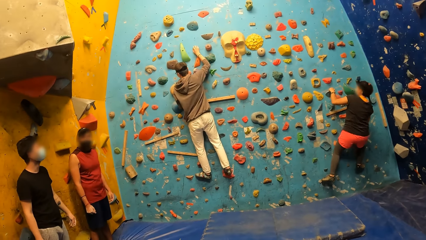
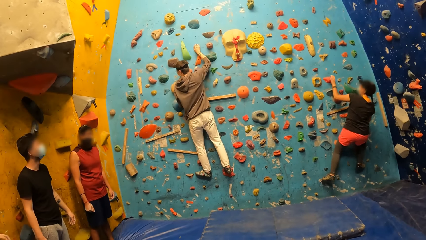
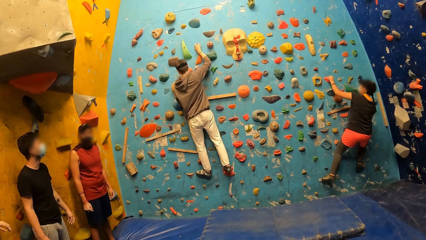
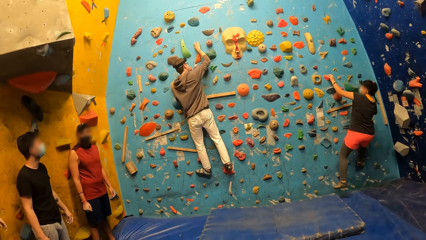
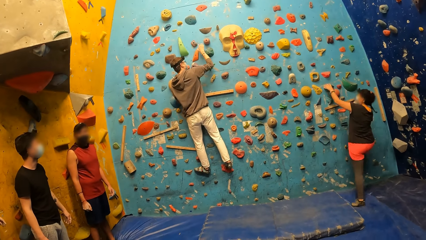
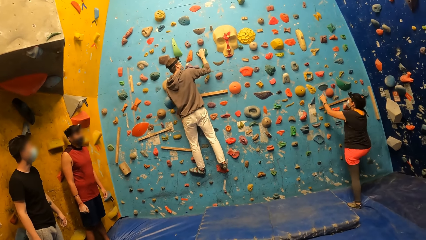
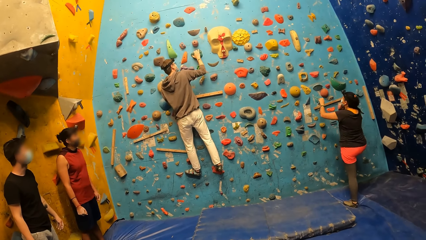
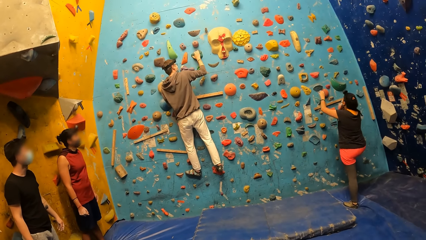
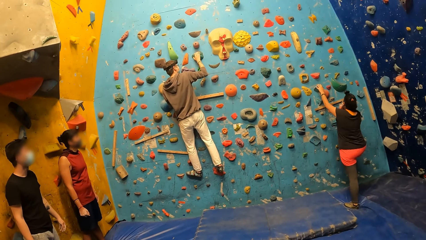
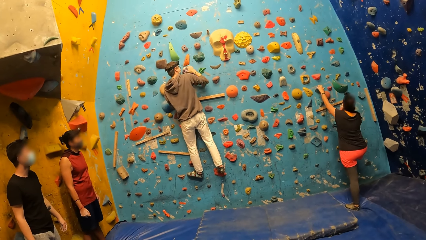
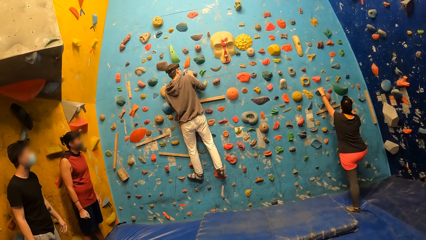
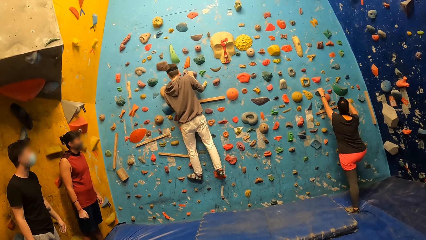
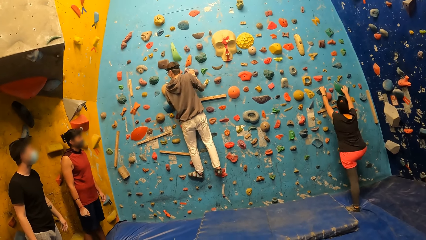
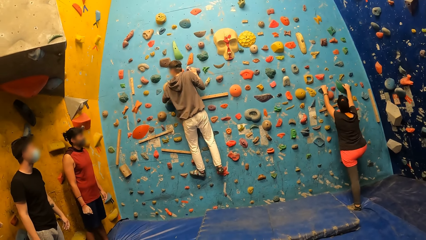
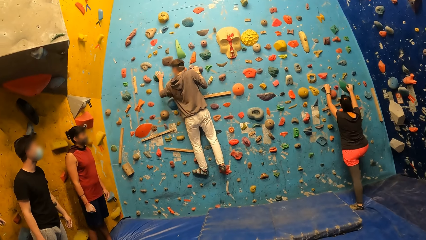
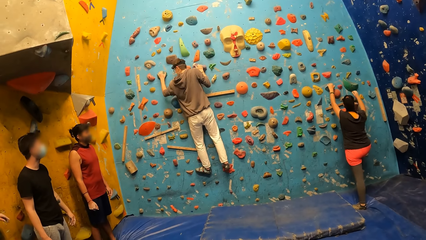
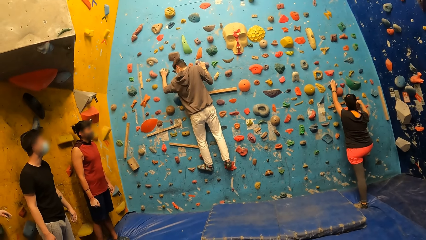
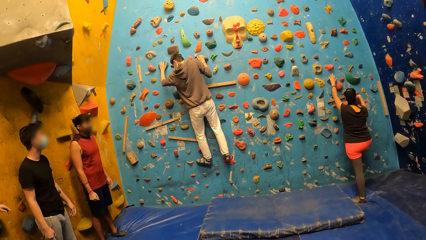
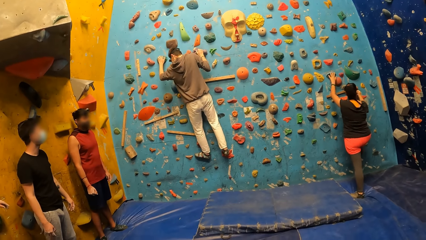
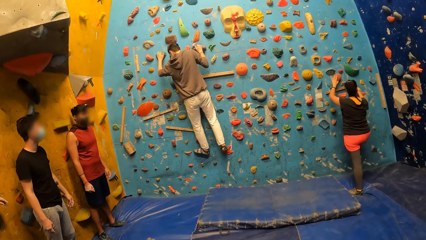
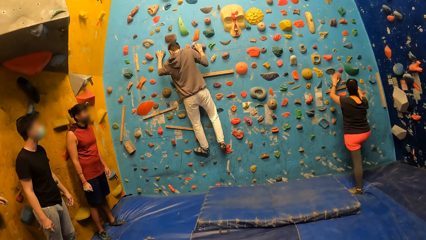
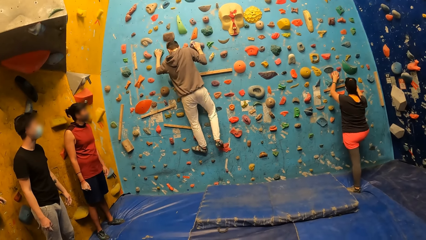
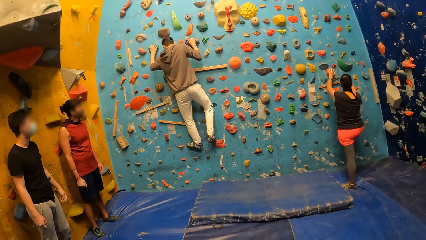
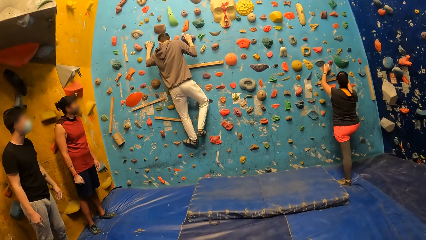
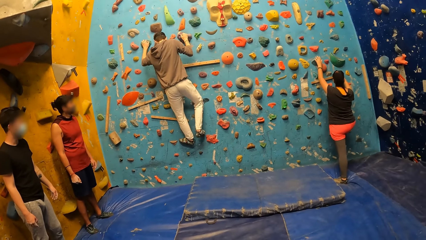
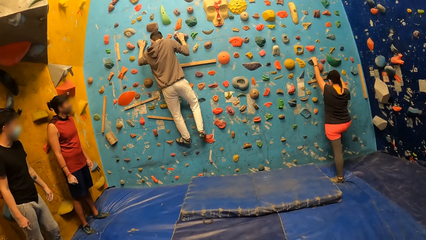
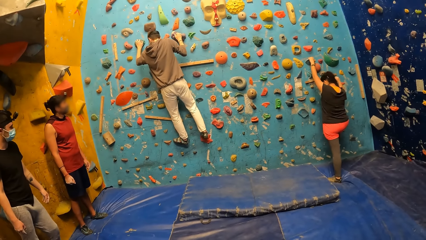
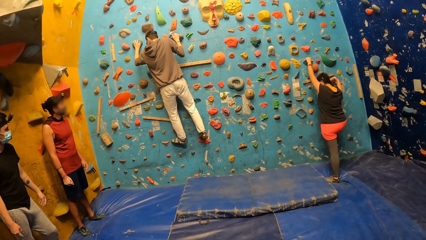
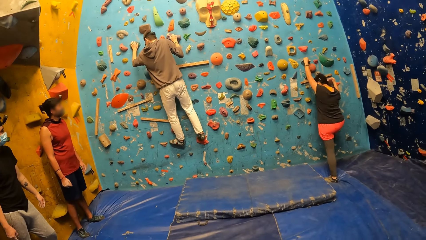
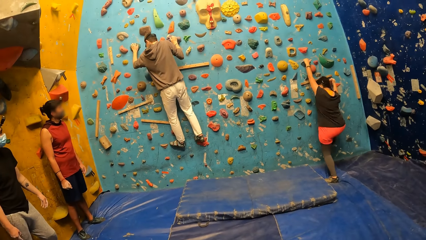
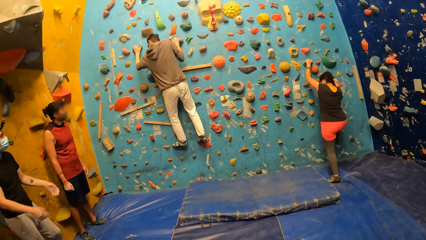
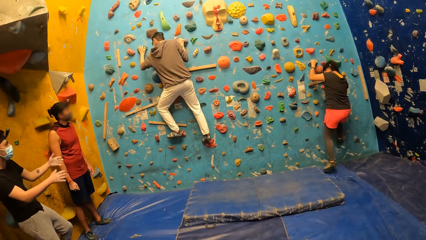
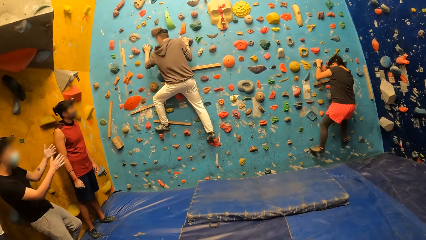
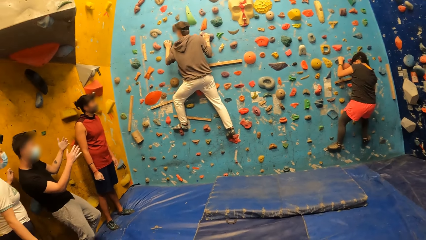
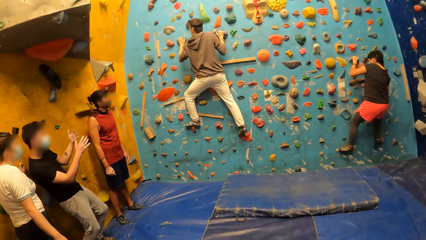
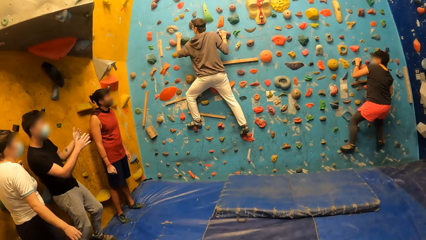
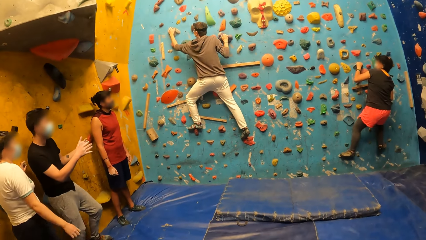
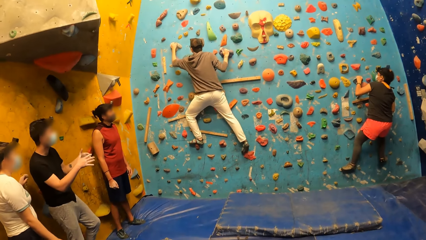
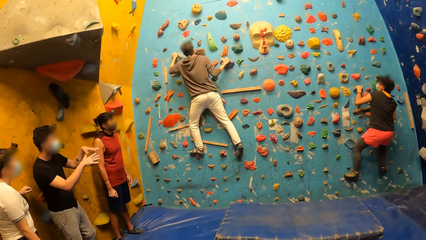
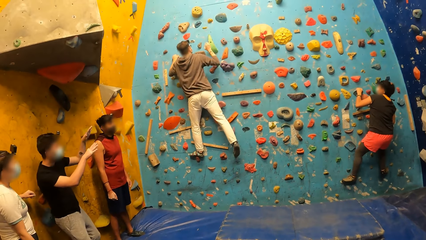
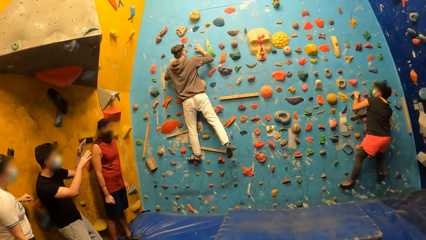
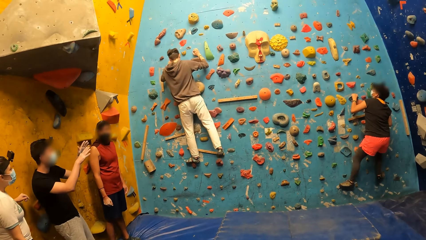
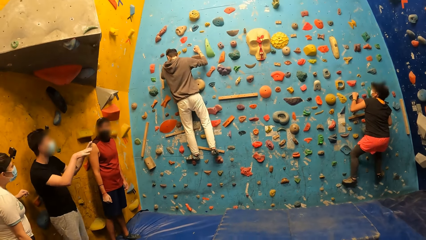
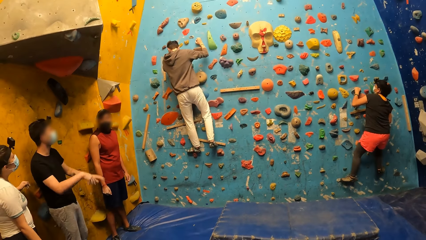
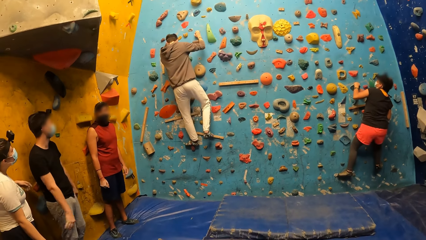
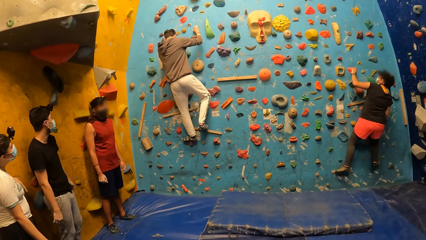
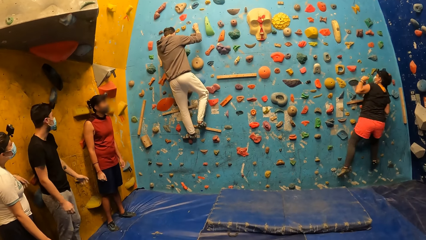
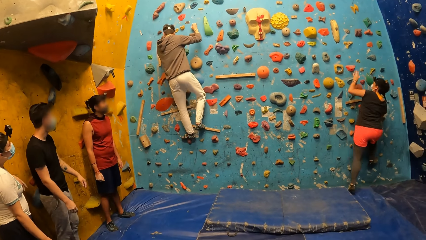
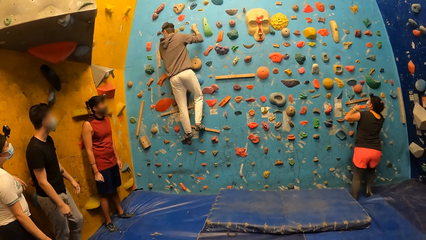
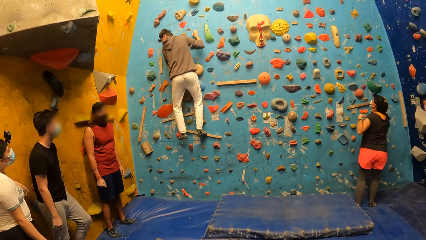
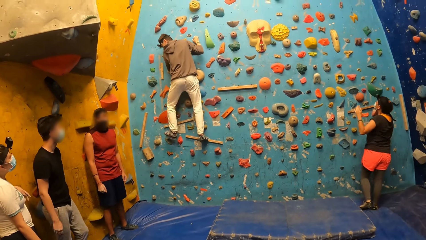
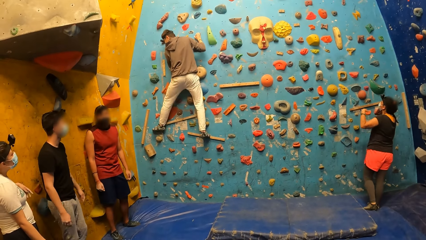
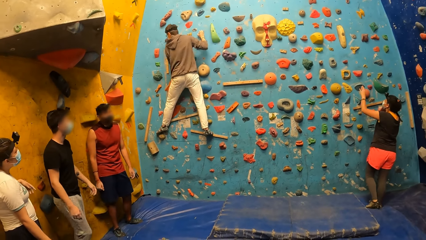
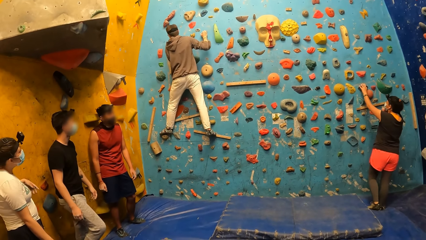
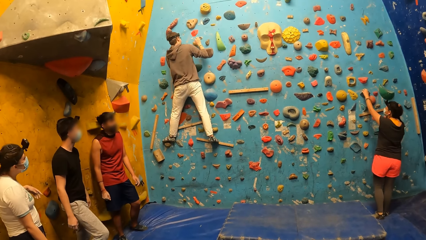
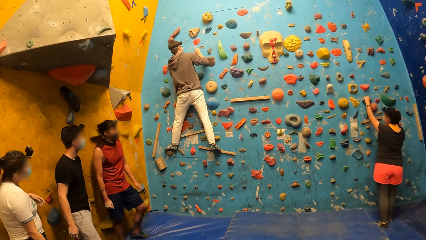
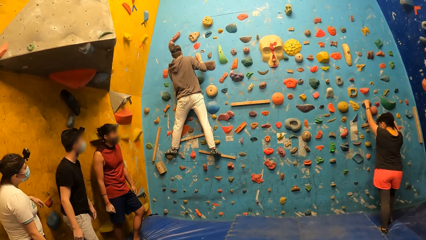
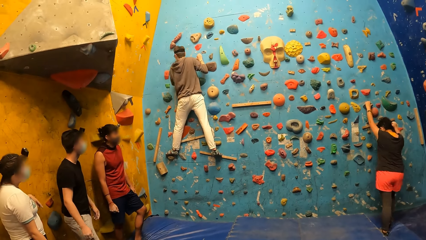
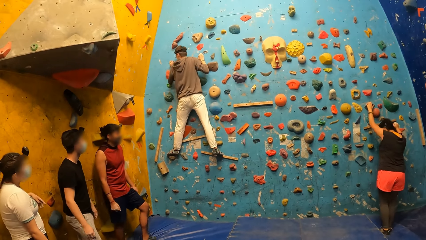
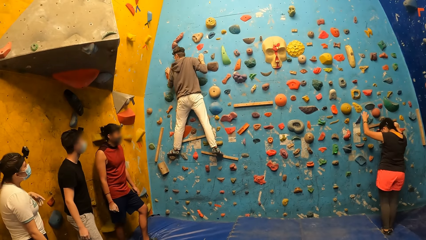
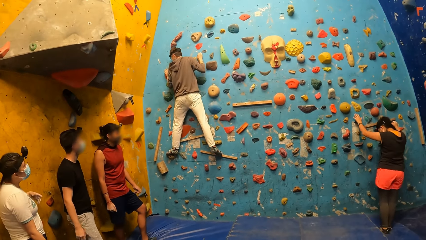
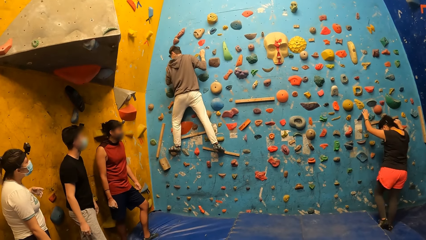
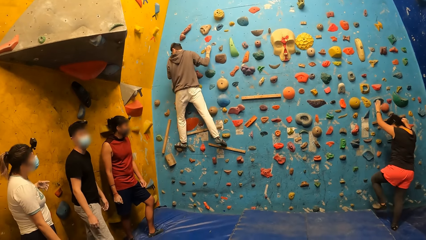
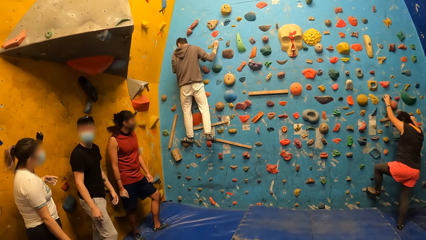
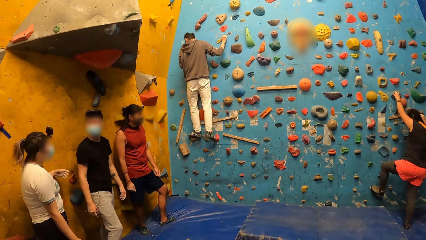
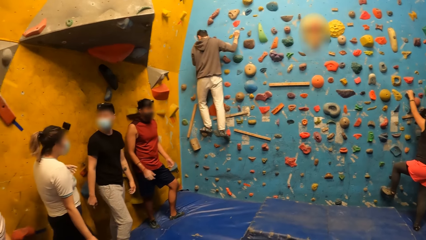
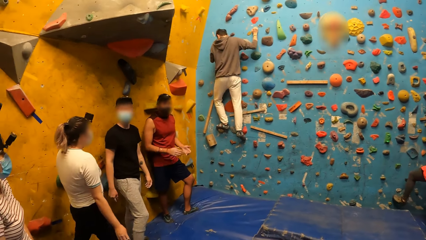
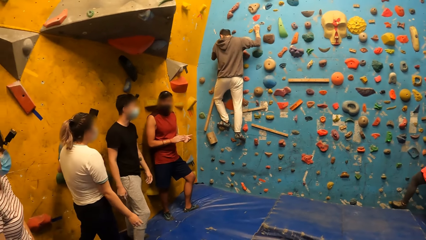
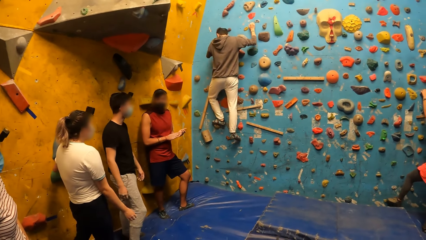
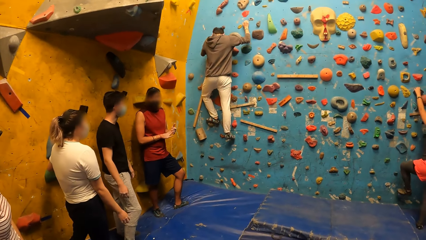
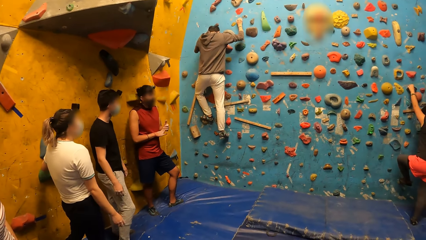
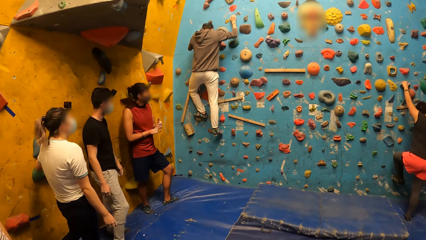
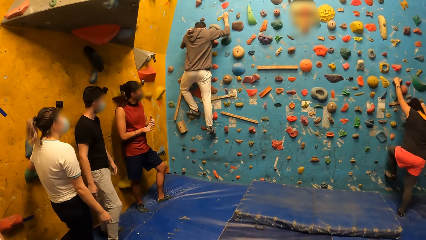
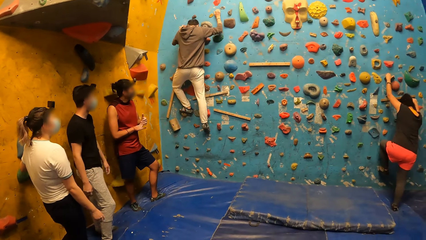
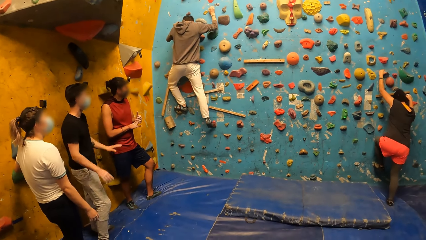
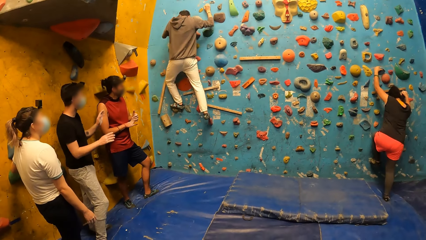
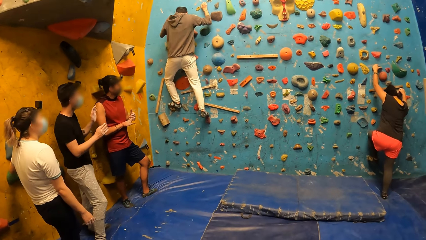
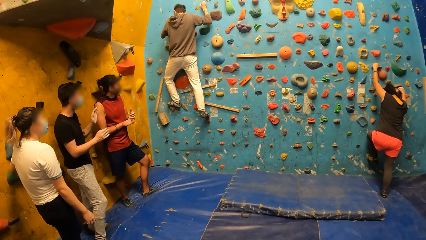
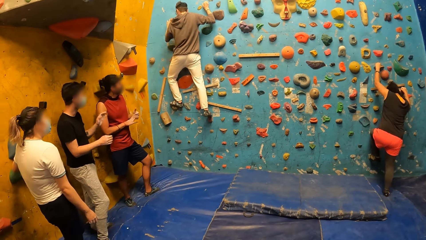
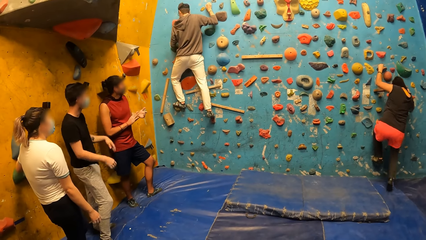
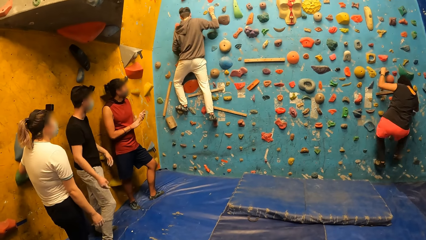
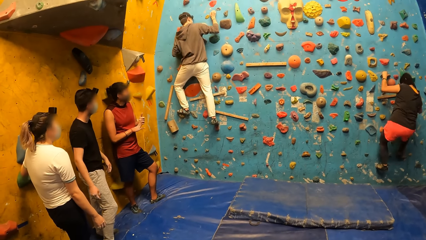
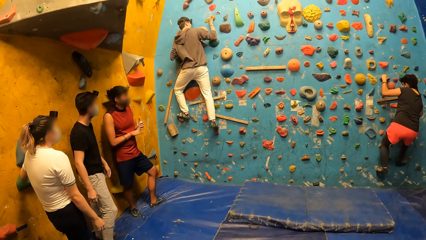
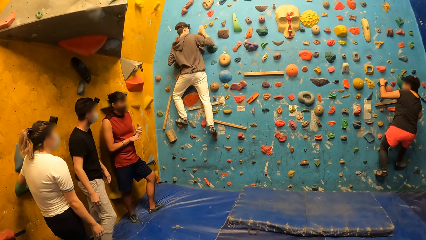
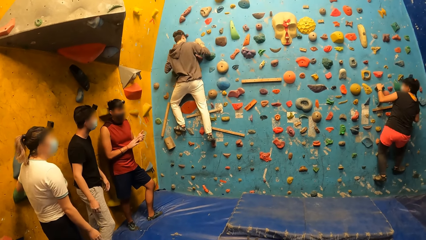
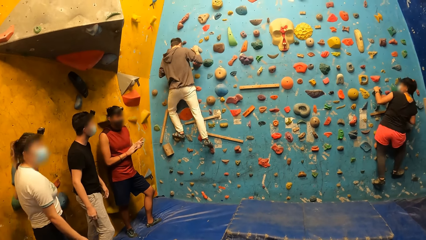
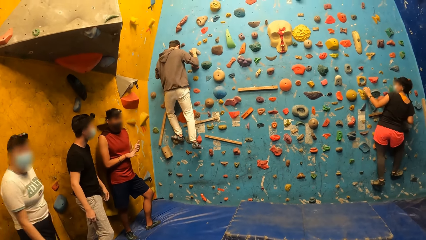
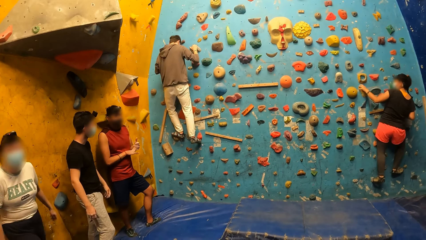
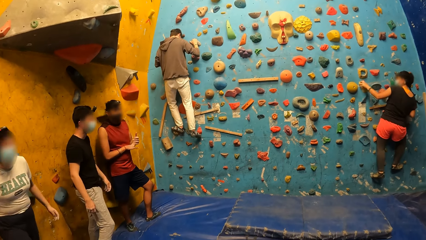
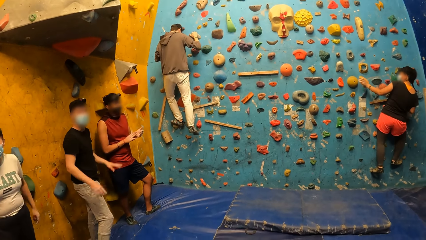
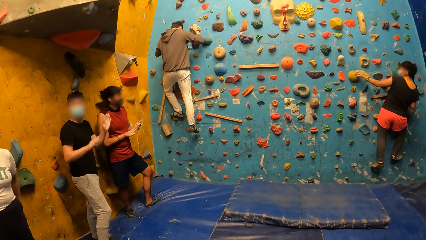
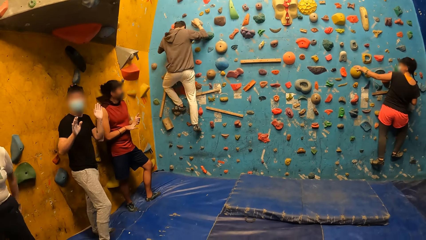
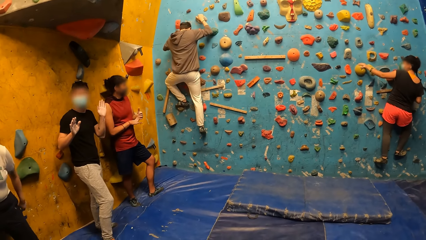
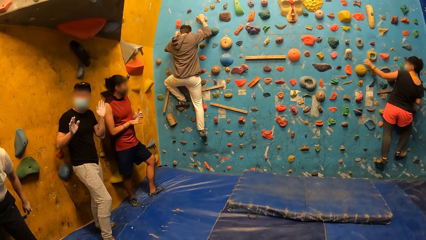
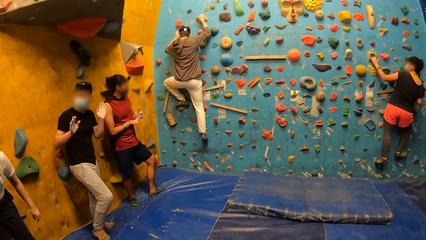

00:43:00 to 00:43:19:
A woman comes down from the bouldering wall. The woman places her left hand on the crimp bouldering wall, places her right hand on the crimp bouldering wall, and places her left hand on the crimp bouldering wall. The woman climbs the bouldering wall and comes down from the bouldering wall. The woman places her left hand on the crimp bouldering wall and climbs the bouldering wall.
